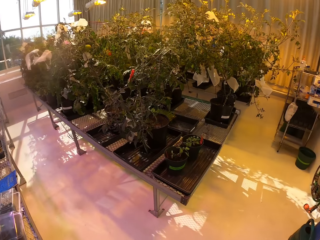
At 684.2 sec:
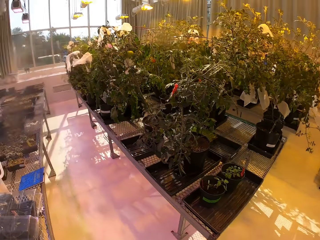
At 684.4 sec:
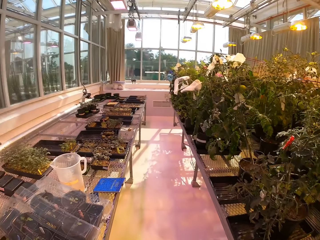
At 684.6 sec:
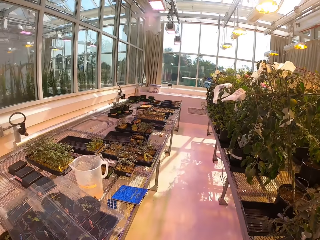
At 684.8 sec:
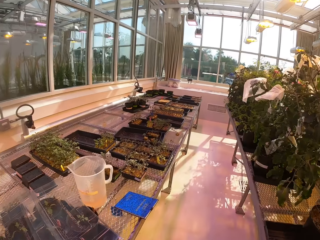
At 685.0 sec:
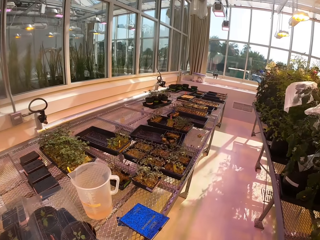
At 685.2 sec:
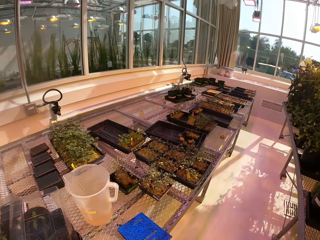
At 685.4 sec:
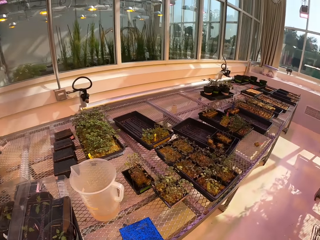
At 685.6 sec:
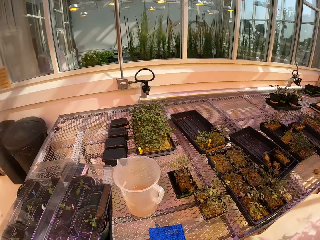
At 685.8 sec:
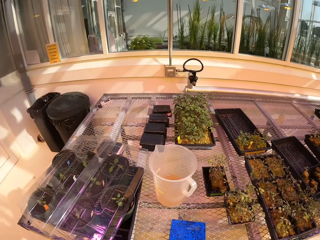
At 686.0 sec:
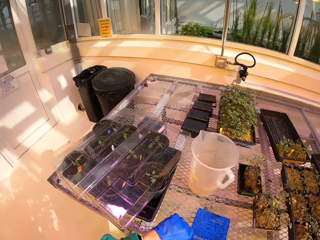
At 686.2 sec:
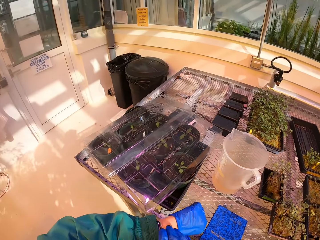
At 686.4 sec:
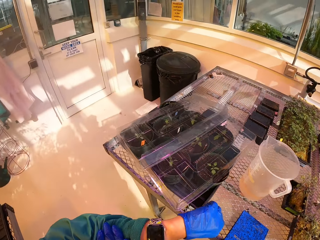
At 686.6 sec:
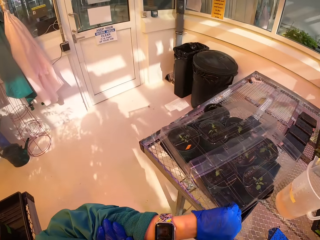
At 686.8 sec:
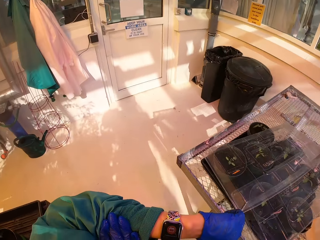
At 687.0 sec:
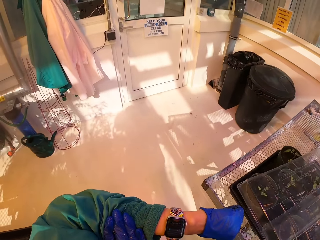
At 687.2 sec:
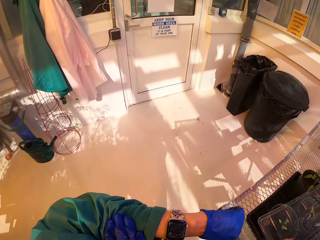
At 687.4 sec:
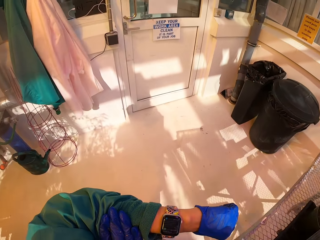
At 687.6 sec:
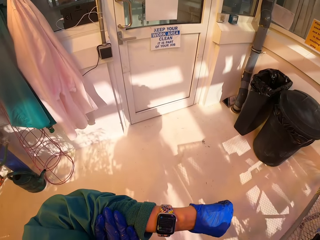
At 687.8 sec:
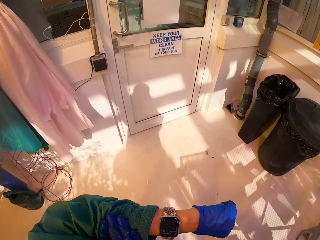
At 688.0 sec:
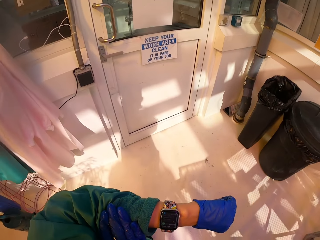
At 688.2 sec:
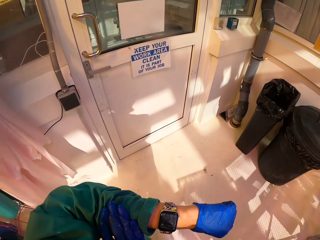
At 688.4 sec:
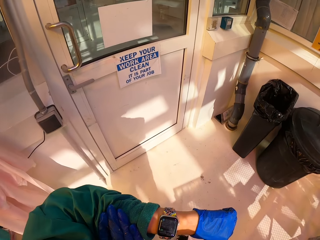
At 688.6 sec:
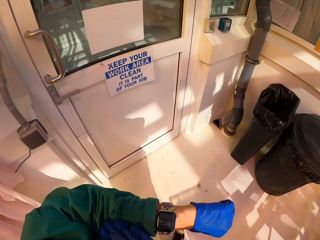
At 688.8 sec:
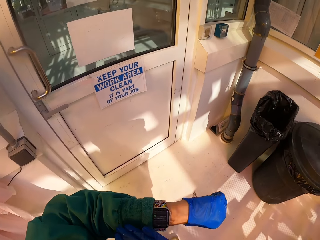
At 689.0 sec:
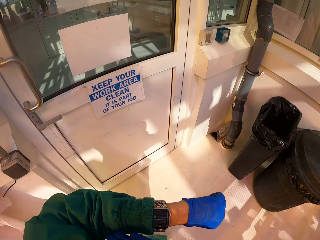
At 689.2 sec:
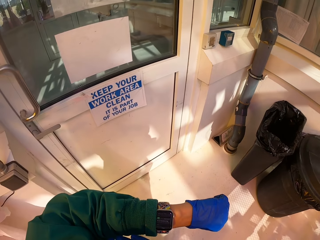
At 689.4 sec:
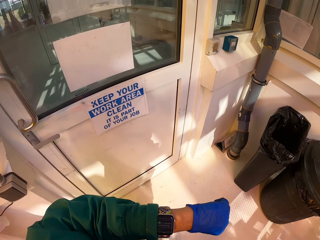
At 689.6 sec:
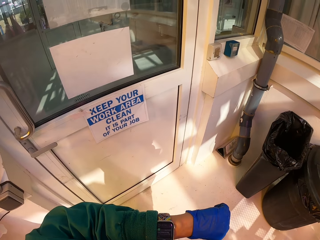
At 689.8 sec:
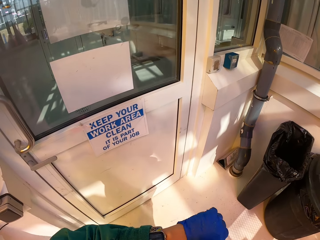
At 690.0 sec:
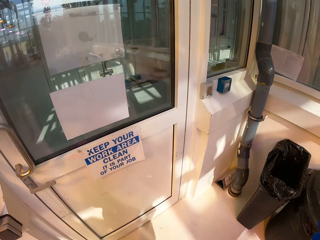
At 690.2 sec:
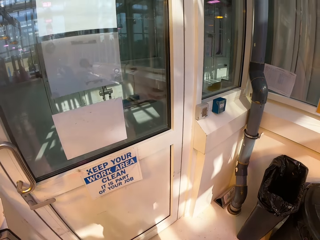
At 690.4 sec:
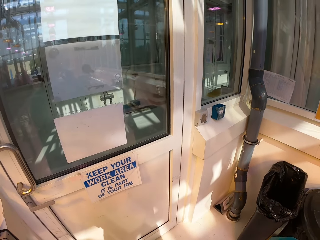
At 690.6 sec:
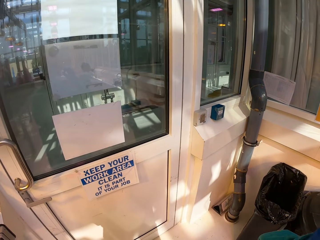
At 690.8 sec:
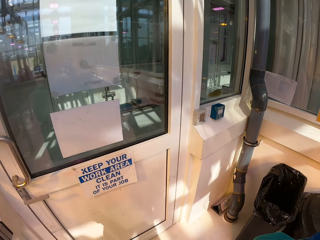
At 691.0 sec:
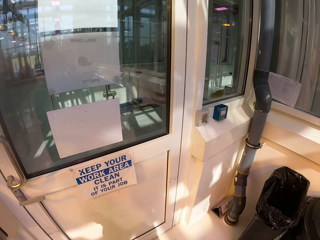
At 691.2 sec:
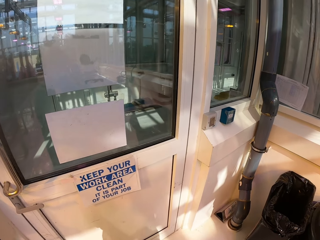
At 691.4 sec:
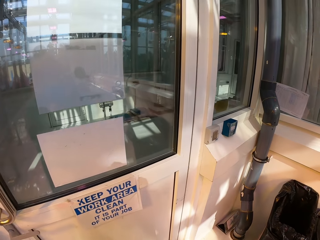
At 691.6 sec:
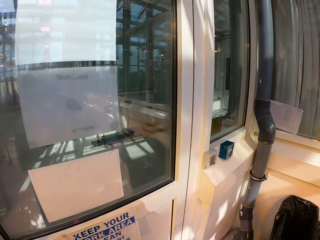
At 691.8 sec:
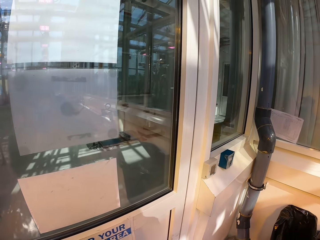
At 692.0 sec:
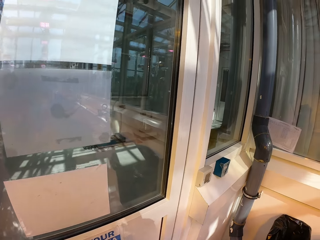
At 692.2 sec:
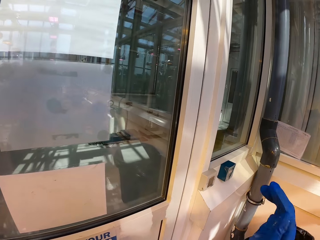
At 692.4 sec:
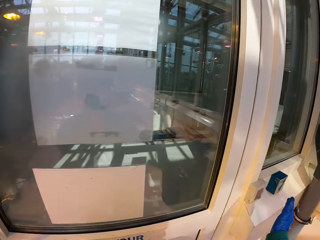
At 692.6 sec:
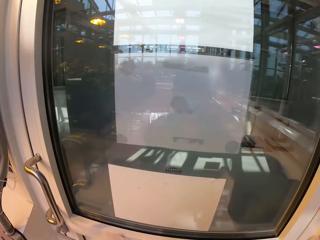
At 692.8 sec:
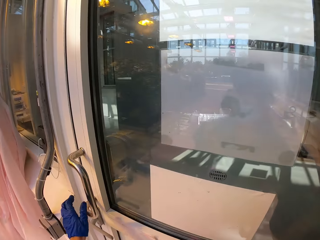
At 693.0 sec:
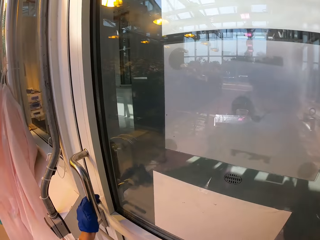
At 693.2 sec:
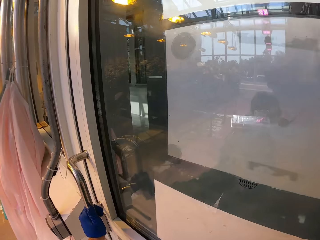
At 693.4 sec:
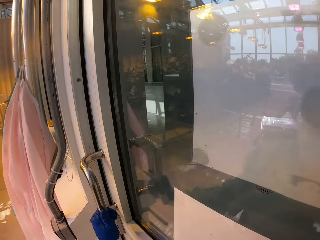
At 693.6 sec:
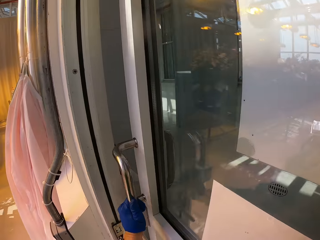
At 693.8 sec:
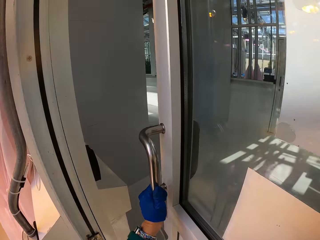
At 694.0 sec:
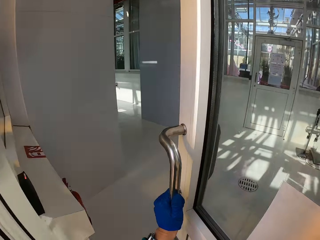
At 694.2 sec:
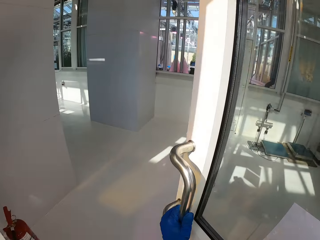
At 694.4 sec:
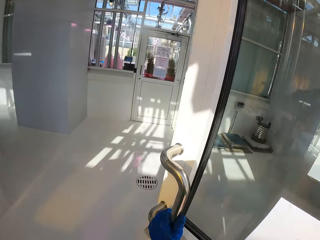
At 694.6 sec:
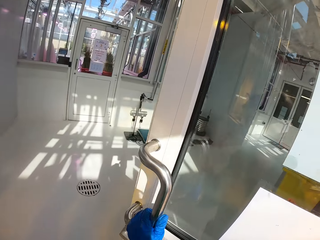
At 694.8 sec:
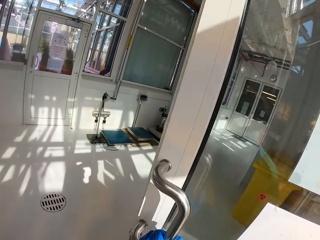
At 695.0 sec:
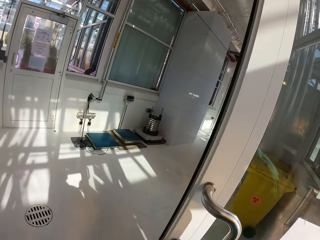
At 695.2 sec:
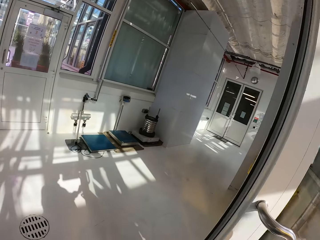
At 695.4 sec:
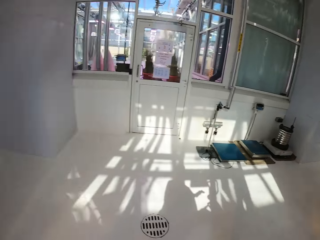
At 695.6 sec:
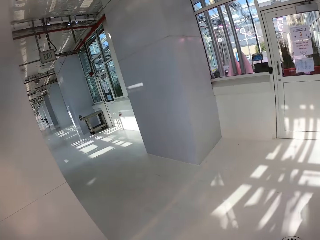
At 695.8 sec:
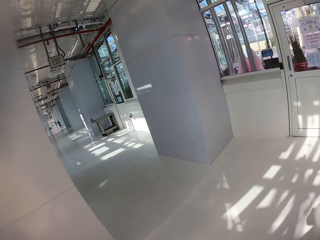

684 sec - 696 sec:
The camera wearer looks at the watch. He raises his left hand. He taps on a buzzer. He opens the door.

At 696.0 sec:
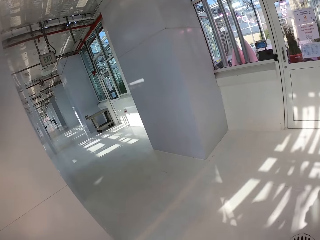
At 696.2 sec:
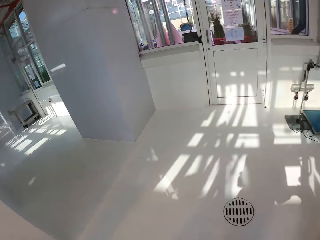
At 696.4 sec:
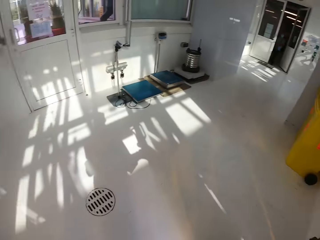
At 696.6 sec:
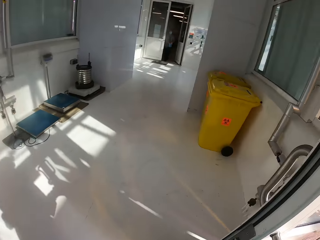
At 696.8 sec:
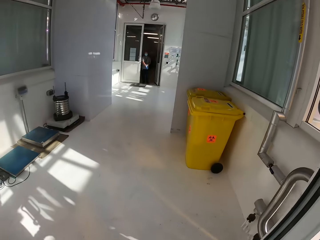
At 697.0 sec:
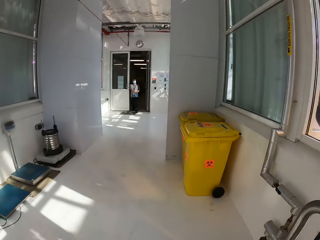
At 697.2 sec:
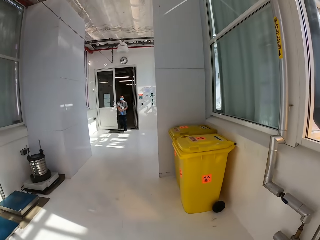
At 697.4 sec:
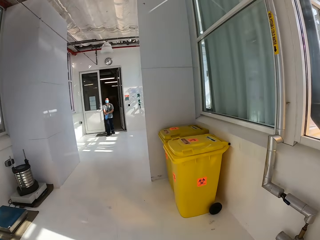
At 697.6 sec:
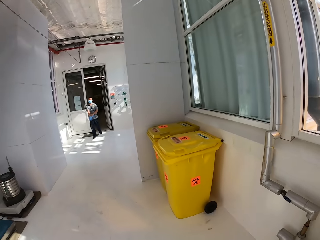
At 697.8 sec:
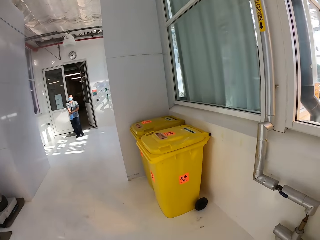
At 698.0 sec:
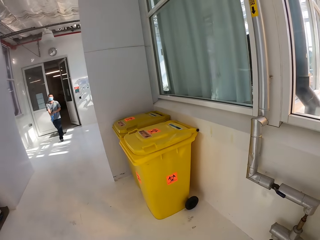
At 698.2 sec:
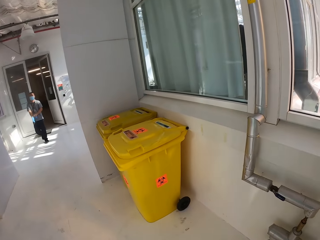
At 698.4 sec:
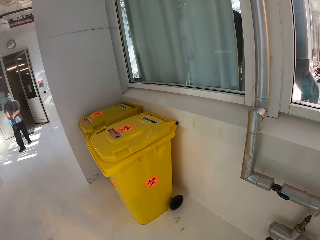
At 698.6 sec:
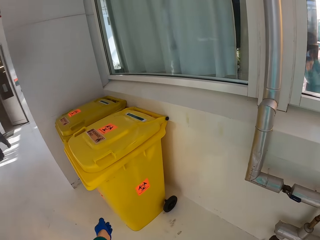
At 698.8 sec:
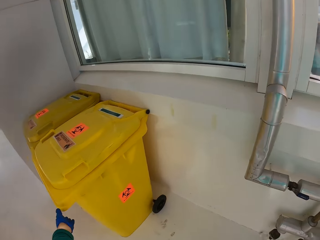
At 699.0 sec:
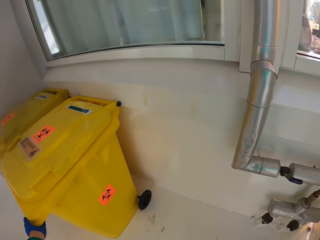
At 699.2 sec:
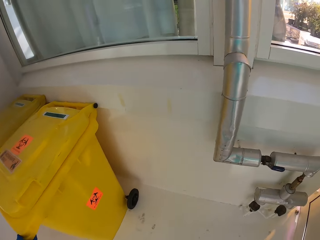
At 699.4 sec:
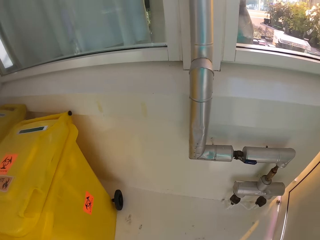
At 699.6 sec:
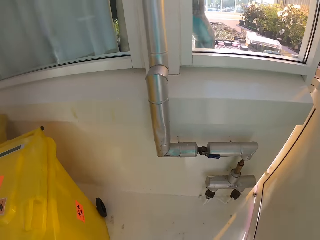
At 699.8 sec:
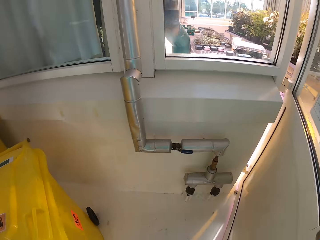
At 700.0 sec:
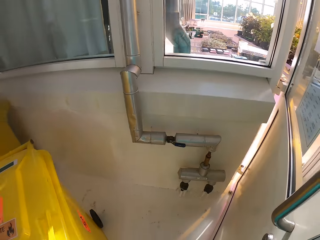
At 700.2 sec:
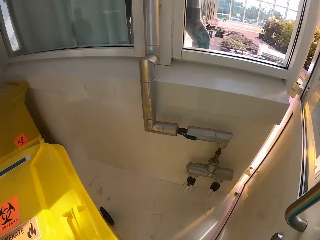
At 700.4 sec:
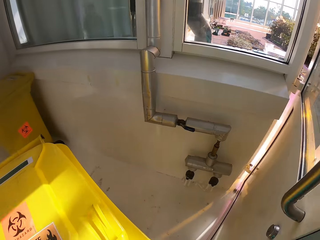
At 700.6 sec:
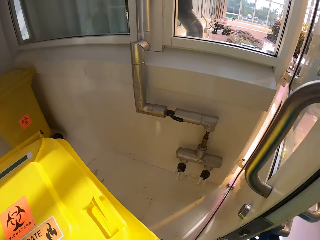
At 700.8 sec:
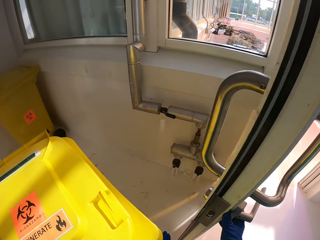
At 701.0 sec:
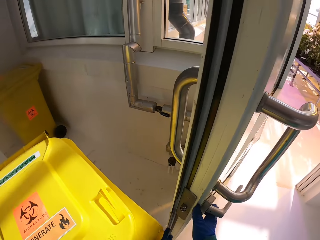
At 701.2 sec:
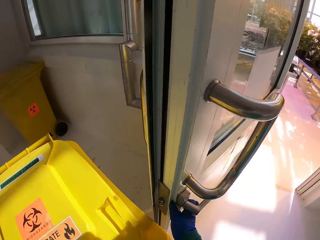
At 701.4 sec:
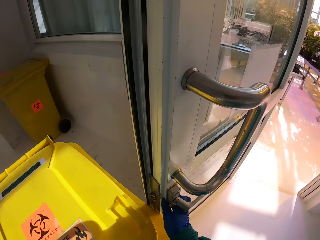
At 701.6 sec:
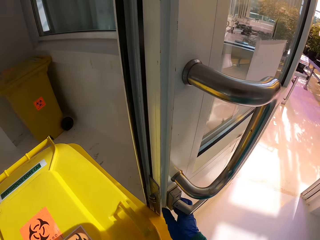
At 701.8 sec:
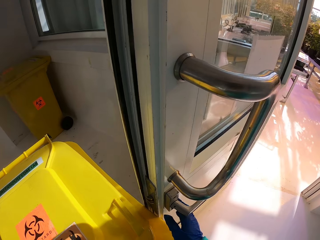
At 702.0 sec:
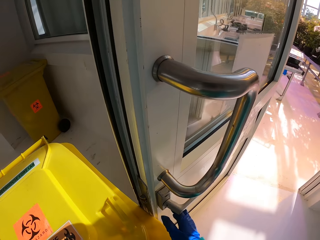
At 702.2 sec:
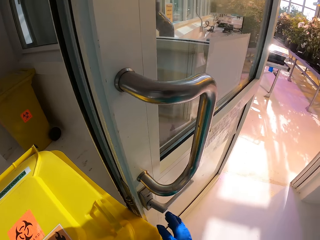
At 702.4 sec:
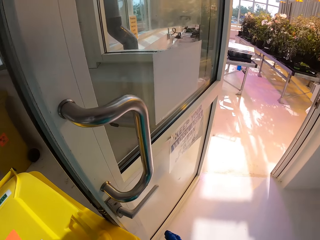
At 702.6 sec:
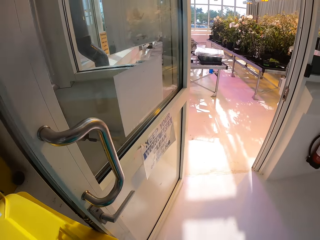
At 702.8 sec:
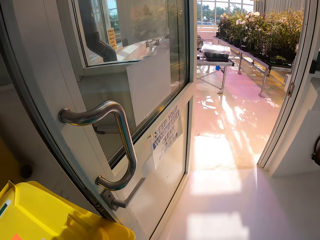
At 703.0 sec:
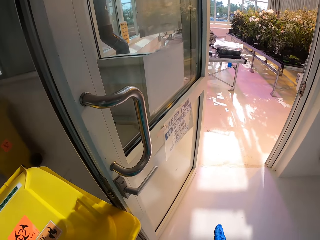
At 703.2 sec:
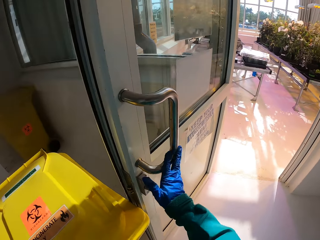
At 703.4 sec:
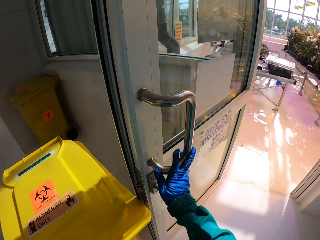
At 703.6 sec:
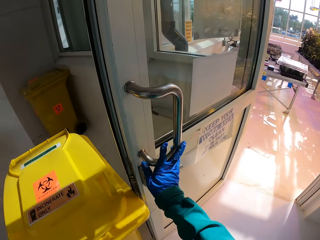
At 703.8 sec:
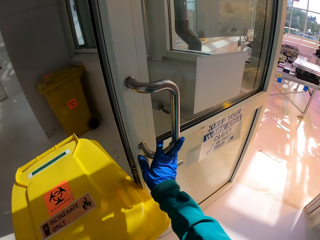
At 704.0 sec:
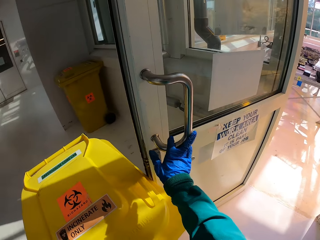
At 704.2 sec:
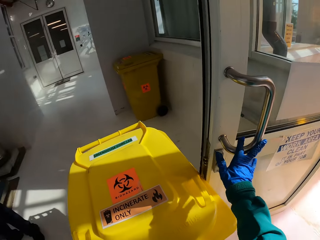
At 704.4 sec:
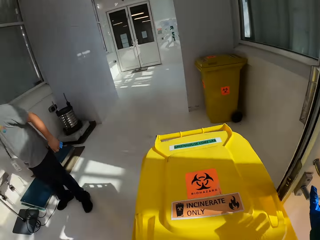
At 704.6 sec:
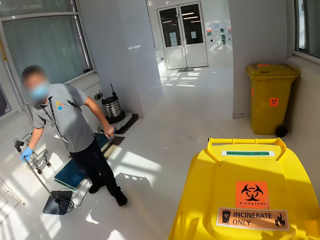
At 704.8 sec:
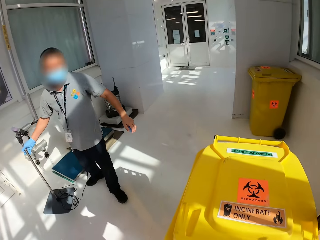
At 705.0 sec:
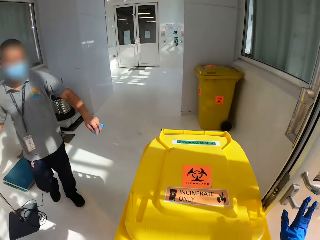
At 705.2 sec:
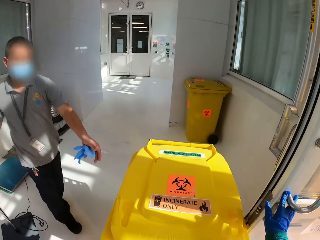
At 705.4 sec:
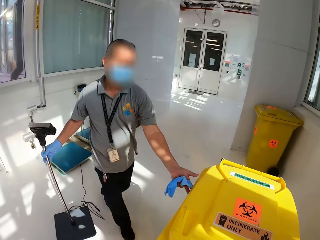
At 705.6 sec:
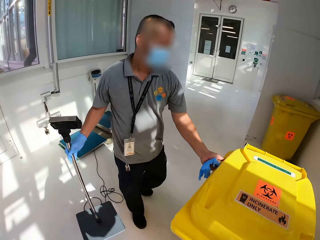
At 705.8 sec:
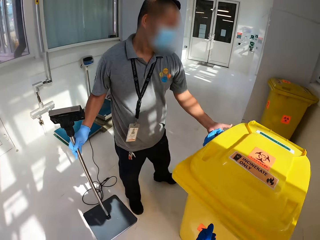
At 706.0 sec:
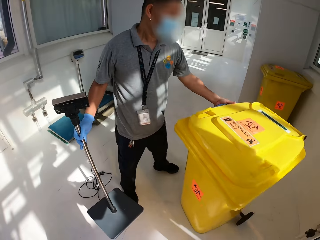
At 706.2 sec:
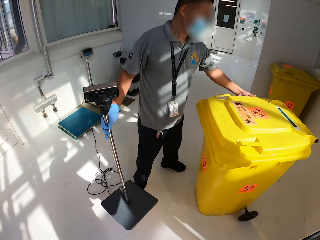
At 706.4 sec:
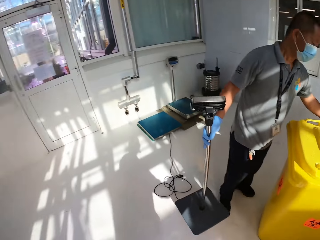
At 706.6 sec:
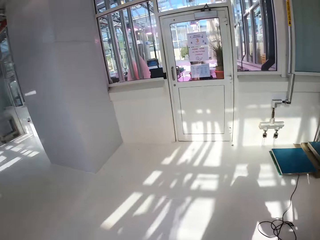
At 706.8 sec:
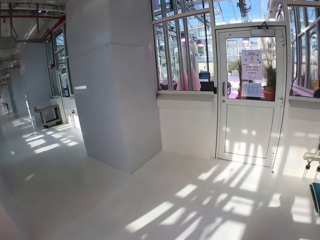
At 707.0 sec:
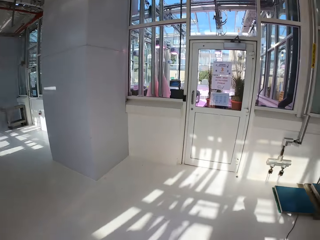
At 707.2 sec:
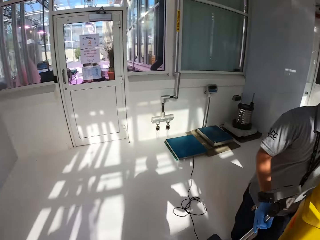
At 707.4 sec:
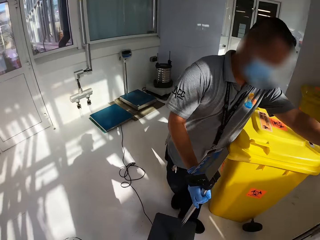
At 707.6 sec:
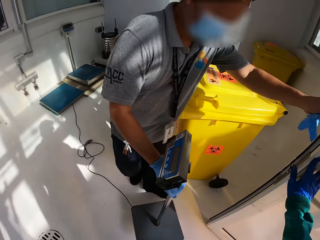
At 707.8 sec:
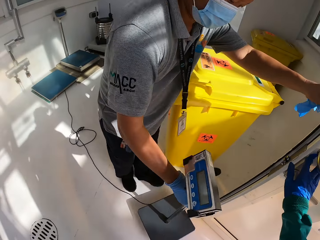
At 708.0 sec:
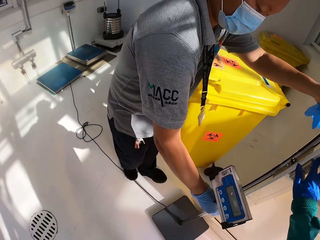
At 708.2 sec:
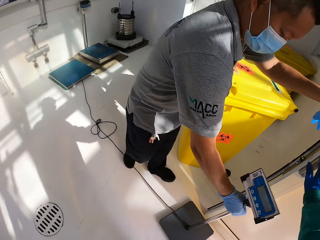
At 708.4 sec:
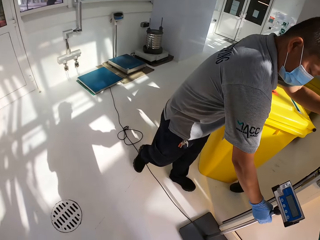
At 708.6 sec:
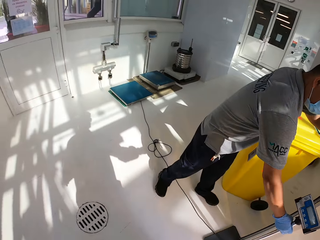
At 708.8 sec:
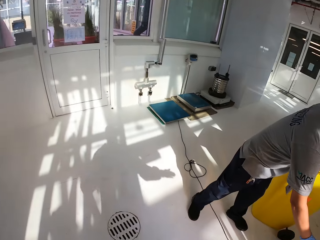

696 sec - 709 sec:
The camera wearer is walking around. A man walks towards the camera wearer. The camera wearer pulls a trash bin. They are opening the door. They hold the door with the trash bin. The man picks up a weighing scale. The camera wearer moves the trash bin. The man is pushing aside the dustbin.
